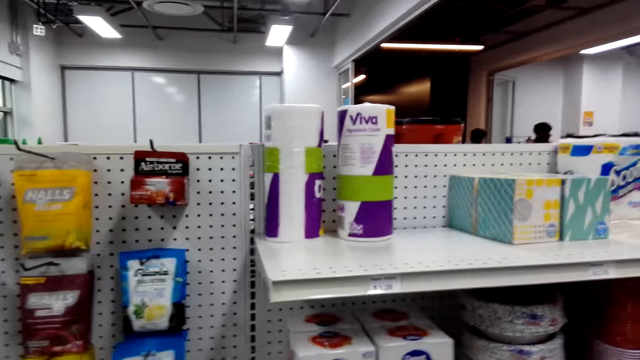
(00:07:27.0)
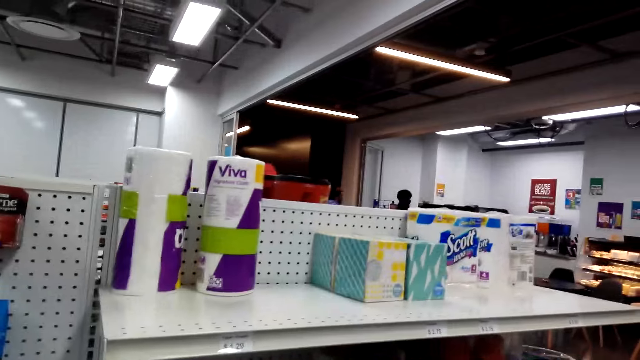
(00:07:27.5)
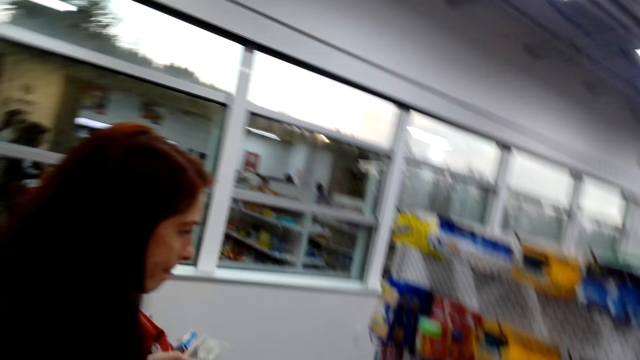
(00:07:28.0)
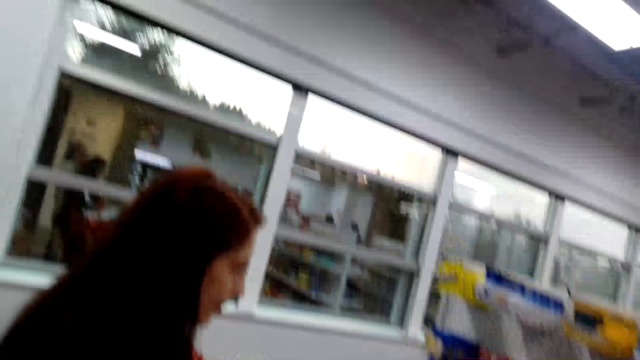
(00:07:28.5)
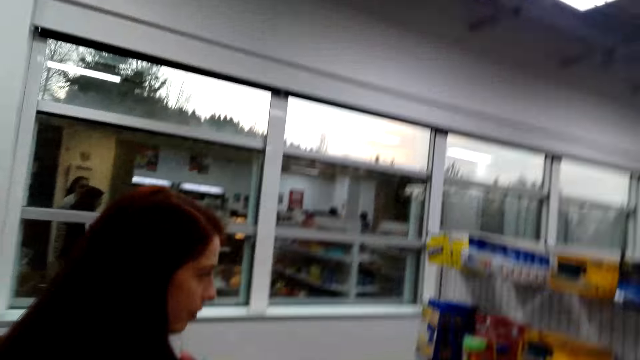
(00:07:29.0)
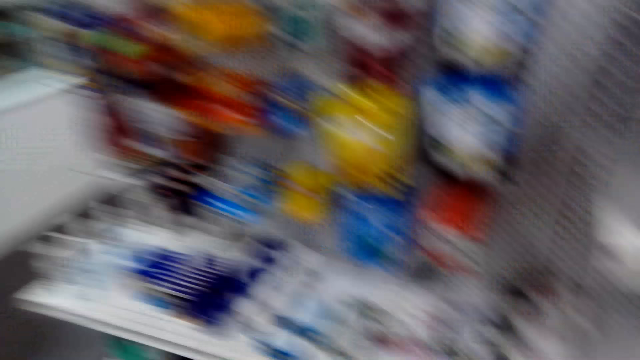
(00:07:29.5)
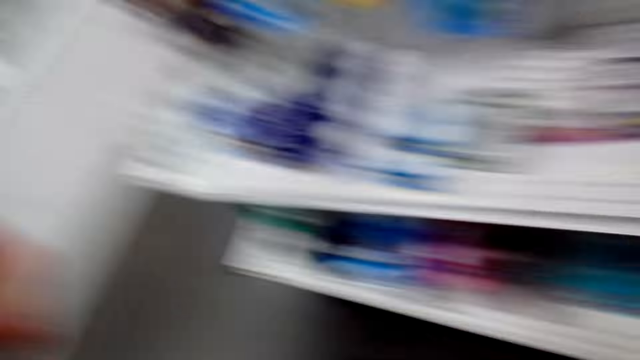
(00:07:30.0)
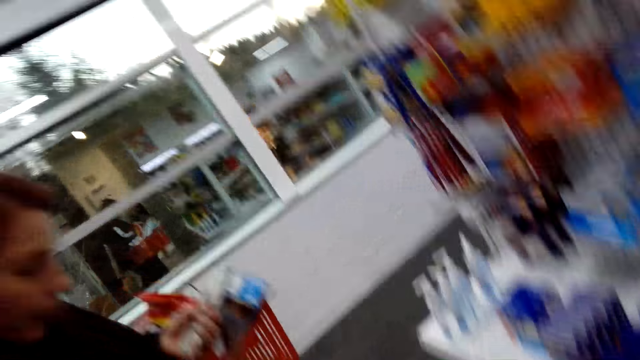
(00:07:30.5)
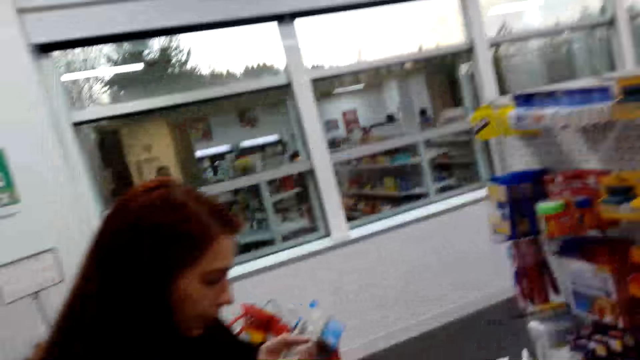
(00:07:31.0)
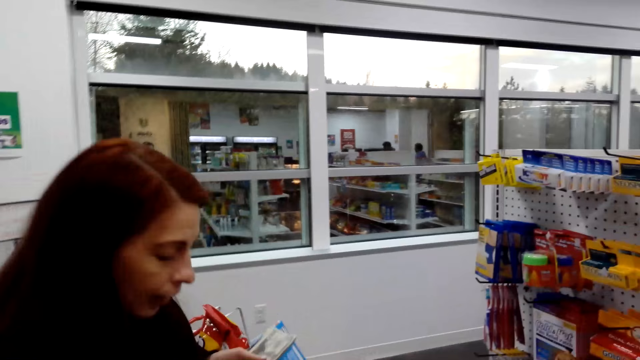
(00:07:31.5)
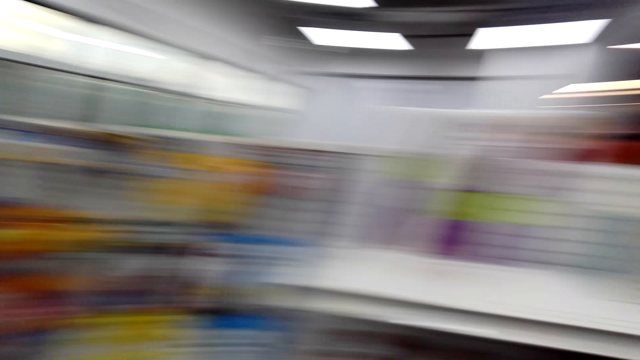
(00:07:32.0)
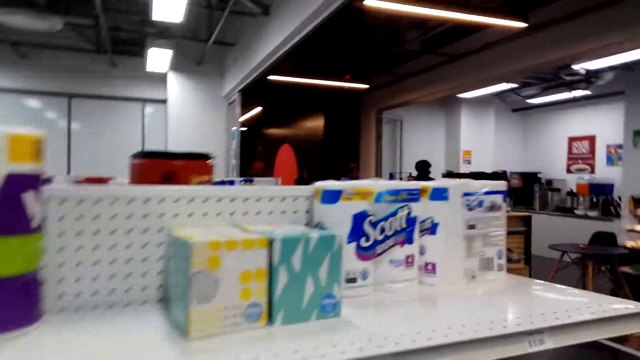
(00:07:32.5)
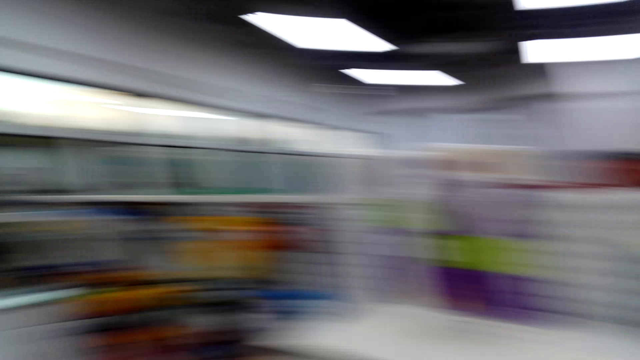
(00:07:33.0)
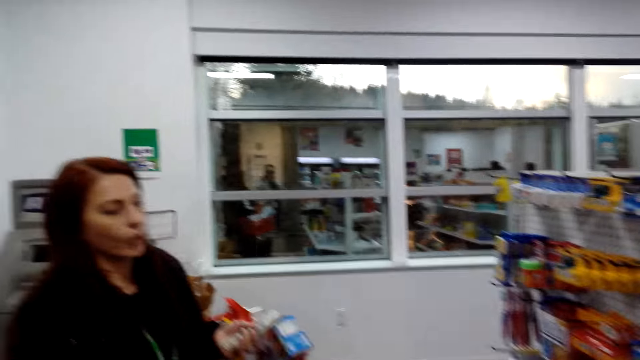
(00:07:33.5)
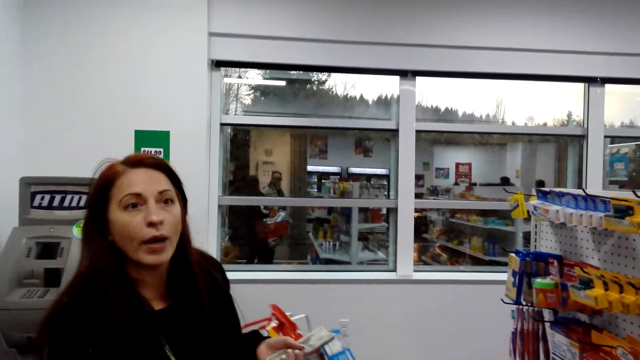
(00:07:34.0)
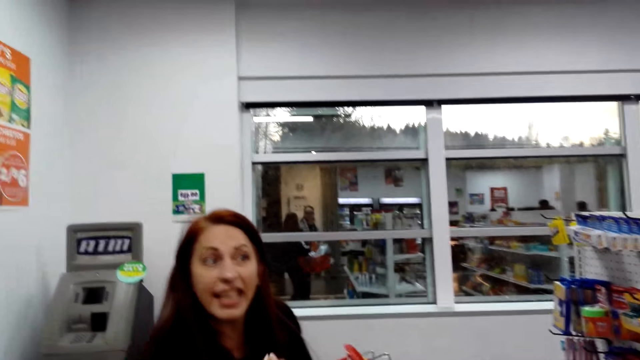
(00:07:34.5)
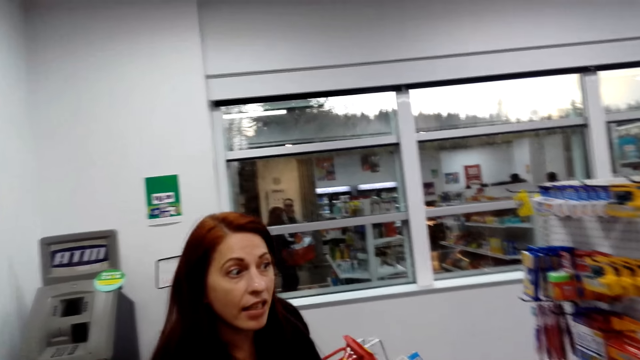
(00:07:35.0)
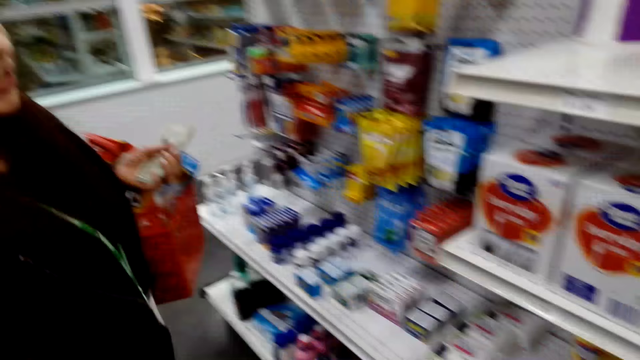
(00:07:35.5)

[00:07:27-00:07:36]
The camera wearer looks around. They talk with the lady.

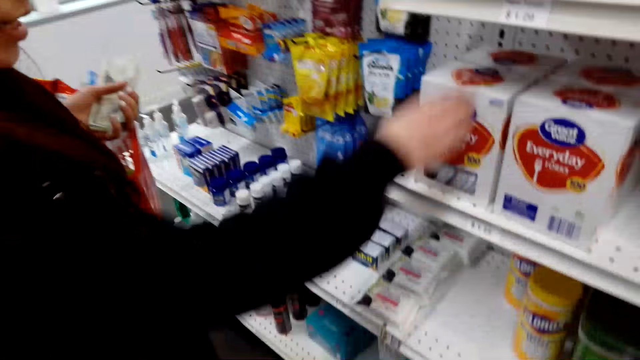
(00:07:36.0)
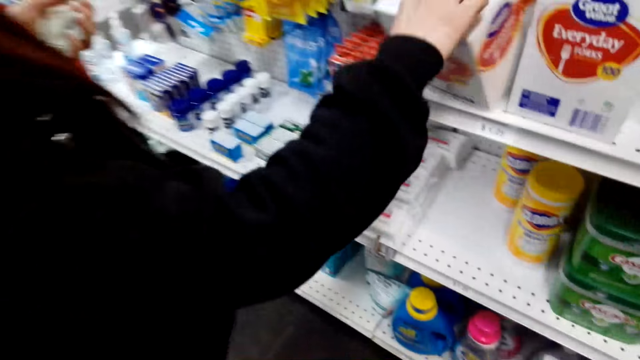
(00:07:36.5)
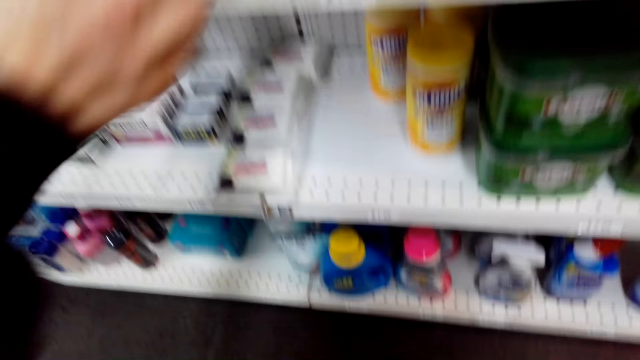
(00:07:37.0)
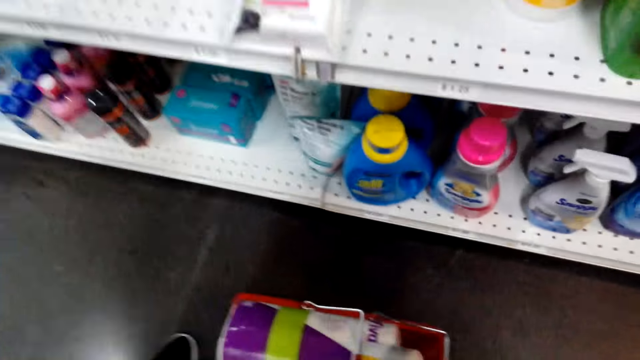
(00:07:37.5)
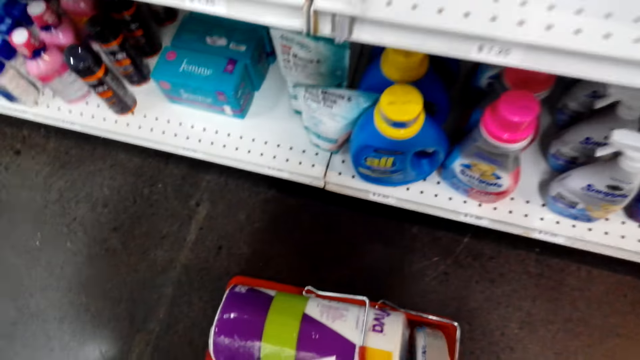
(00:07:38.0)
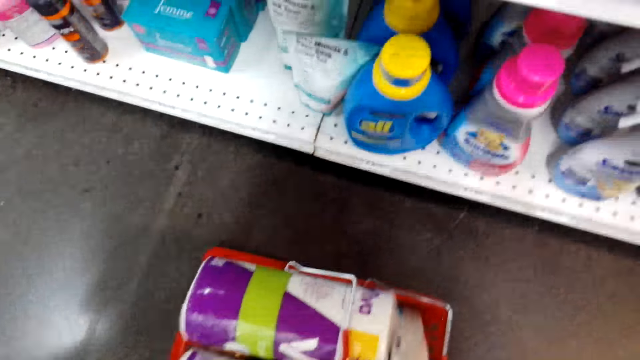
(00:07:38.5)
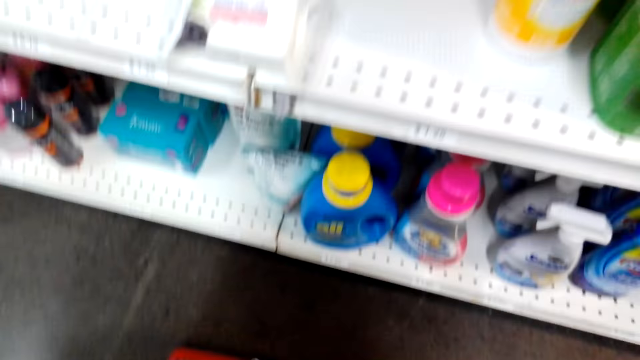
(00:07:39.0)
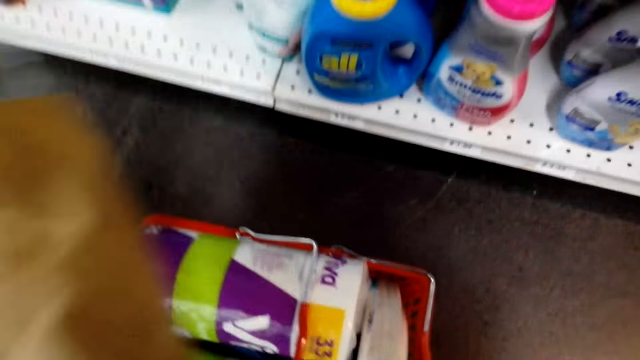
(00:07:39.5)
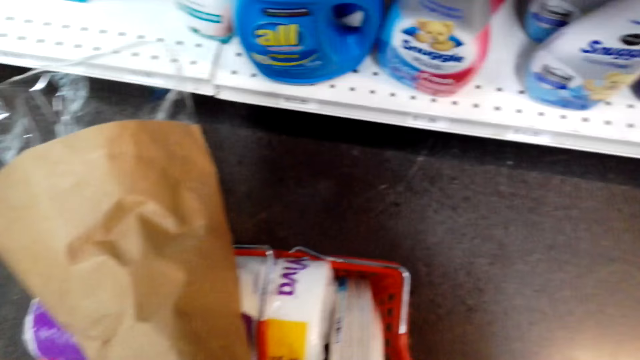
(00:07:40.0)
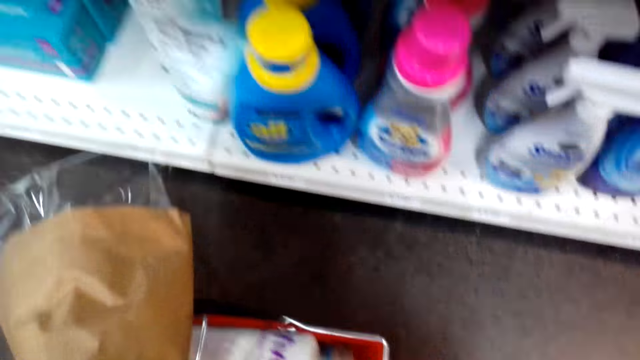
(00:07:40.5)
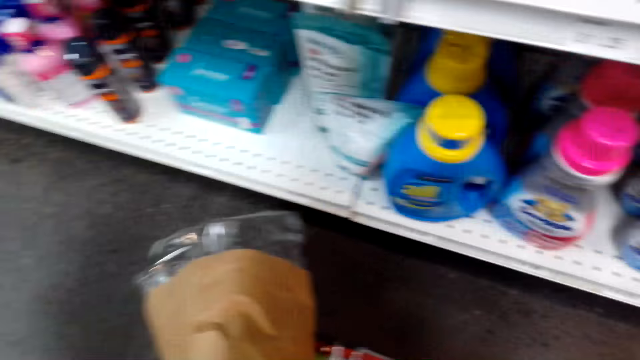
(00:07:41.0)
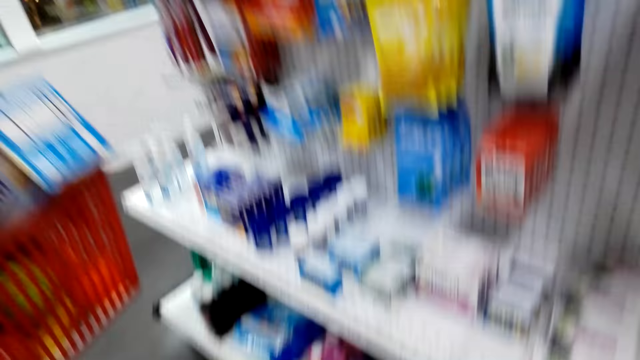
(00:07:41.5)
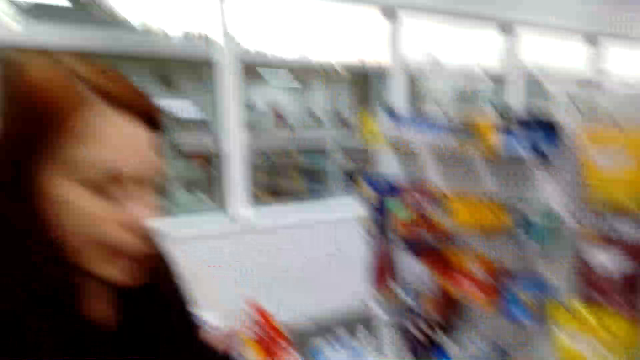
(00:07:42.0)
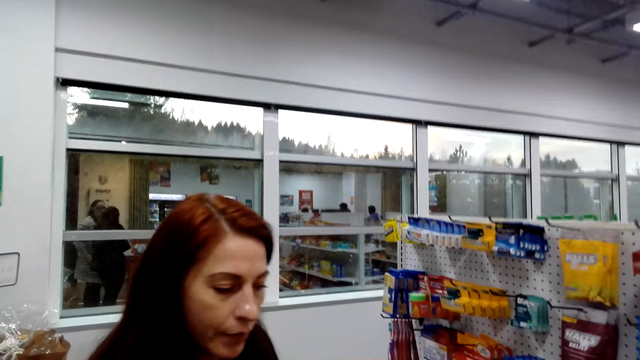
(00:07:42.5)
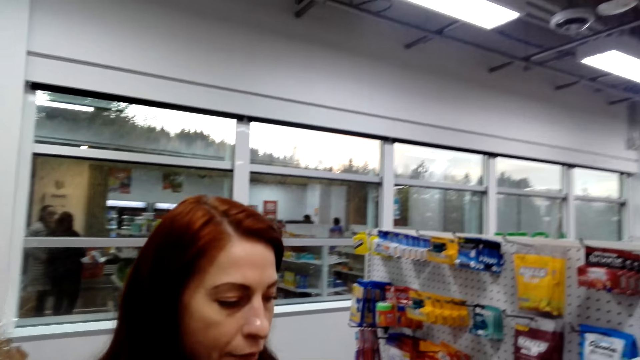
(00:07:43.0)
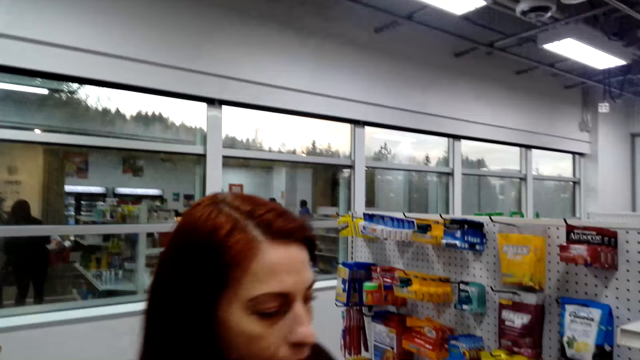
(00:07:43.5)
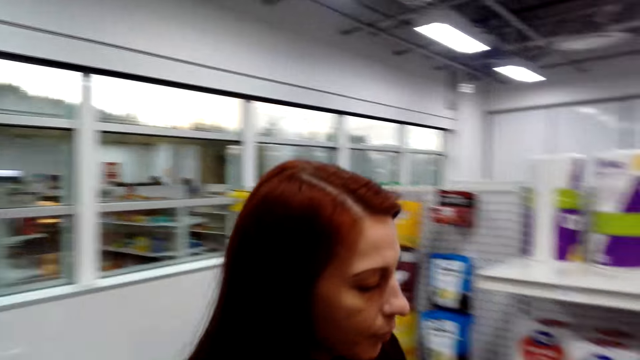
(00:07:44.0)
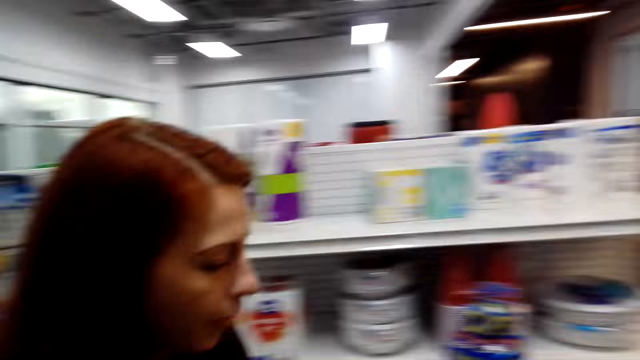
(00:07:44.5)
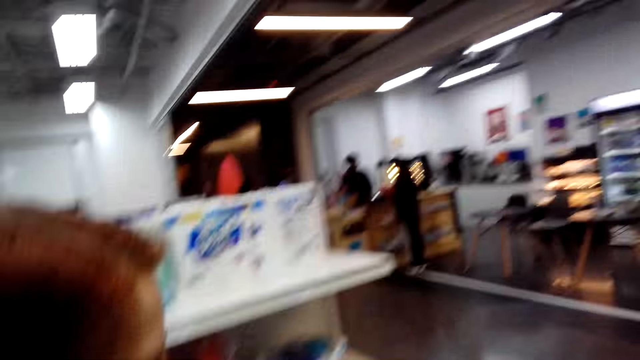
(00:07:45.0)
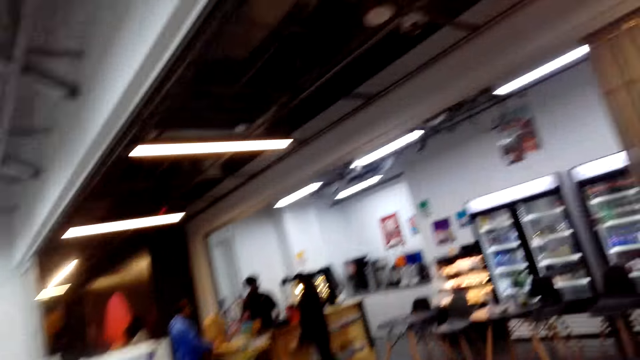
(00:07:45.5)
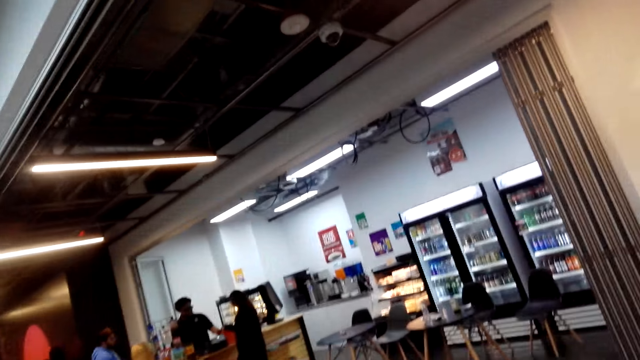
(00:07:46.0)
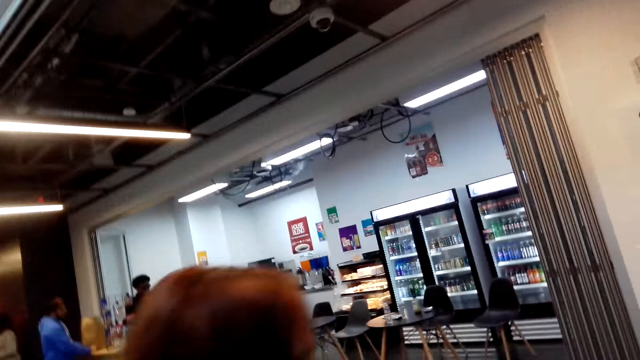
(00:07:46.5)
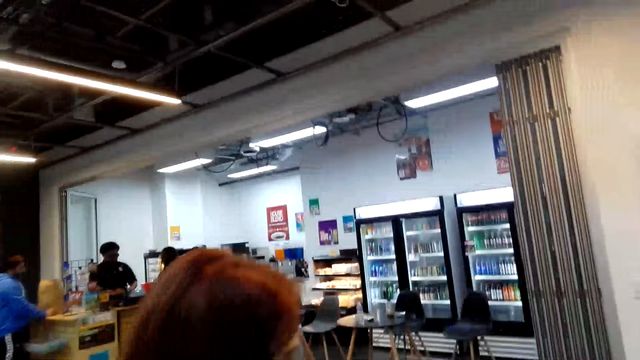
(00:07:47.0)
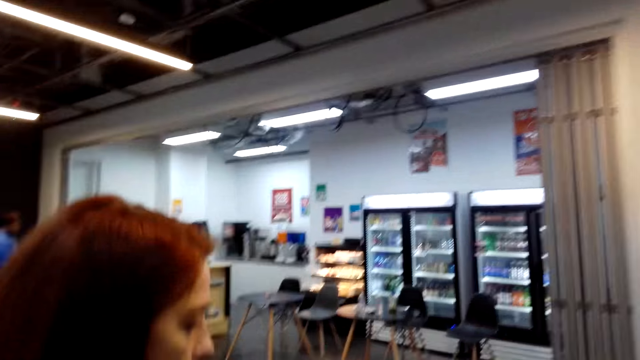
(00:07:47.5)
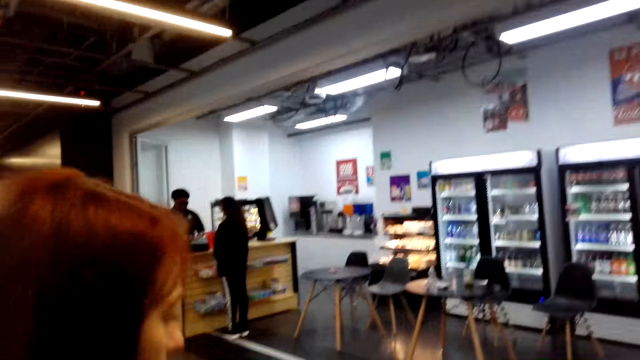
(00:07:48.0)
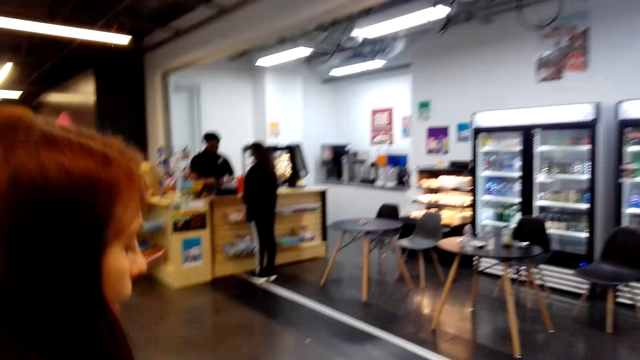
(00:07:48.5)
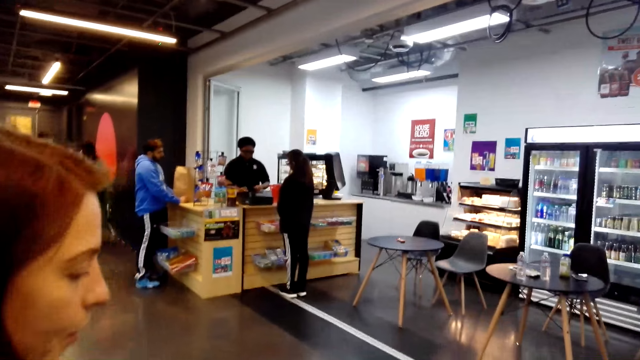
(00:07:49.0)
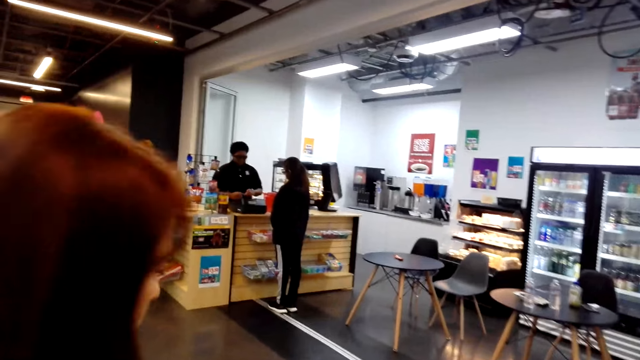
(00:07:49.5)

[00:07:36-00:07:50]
A lady picks up an everyday fork from the shelf. The camera wearer looks at the detergents. They look around. They walk in the supermarket.
